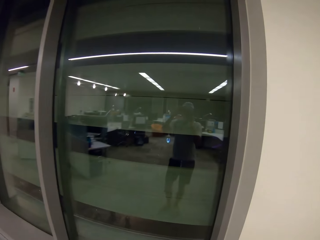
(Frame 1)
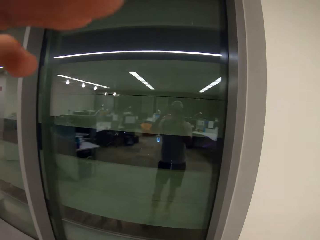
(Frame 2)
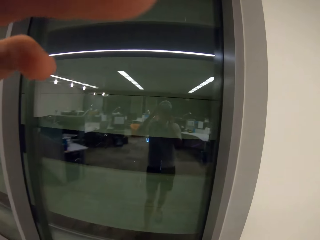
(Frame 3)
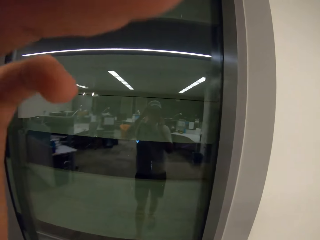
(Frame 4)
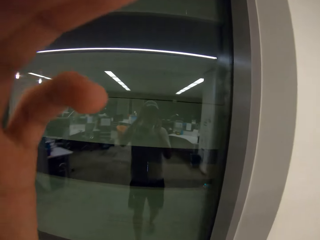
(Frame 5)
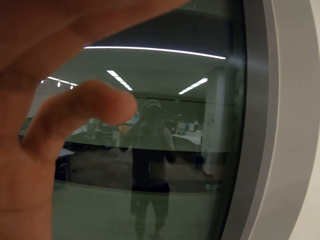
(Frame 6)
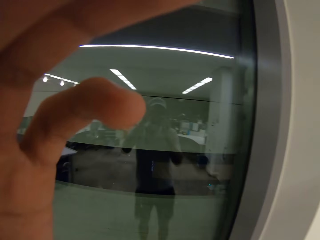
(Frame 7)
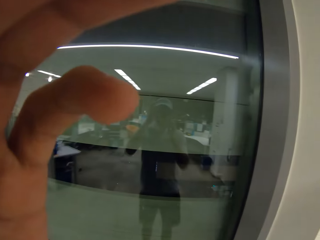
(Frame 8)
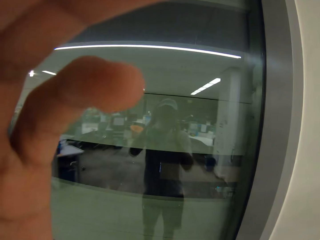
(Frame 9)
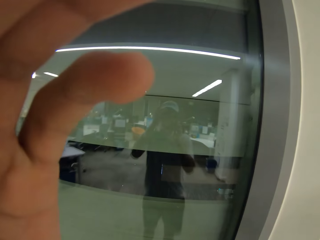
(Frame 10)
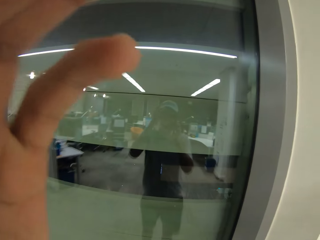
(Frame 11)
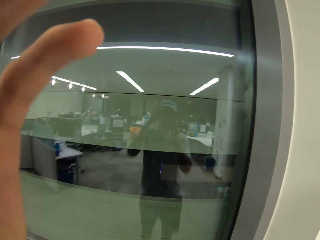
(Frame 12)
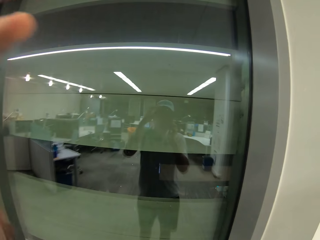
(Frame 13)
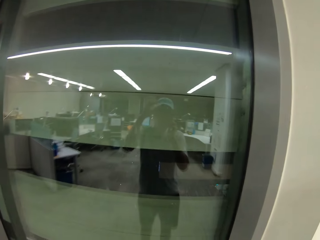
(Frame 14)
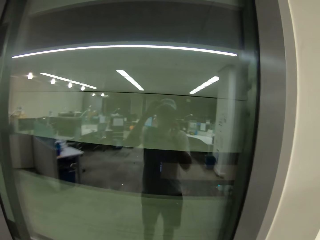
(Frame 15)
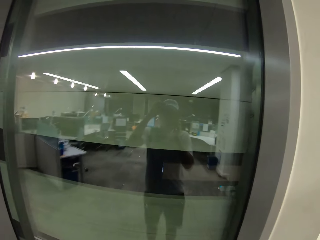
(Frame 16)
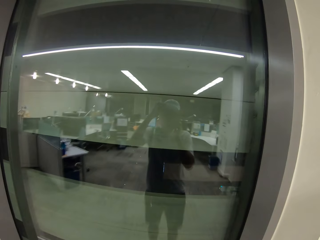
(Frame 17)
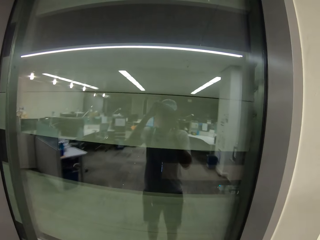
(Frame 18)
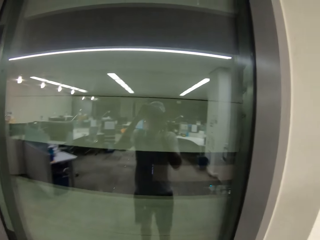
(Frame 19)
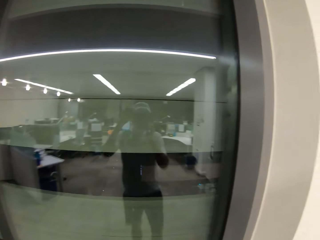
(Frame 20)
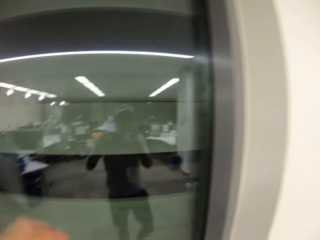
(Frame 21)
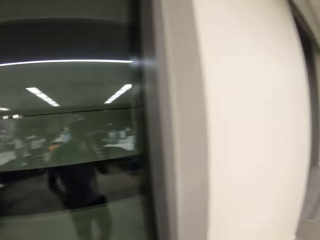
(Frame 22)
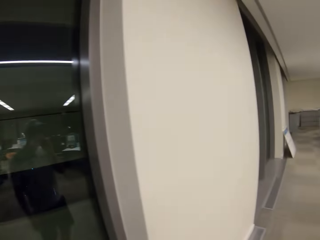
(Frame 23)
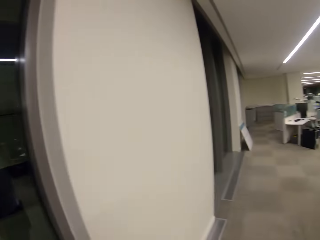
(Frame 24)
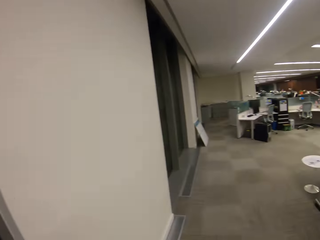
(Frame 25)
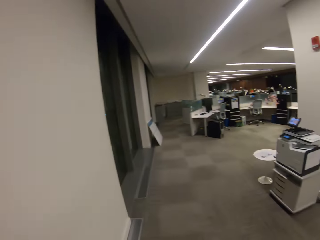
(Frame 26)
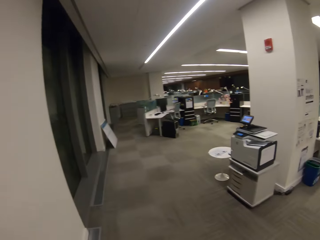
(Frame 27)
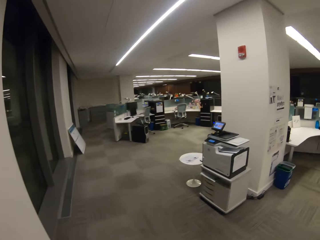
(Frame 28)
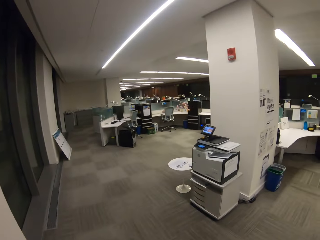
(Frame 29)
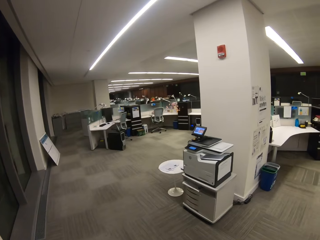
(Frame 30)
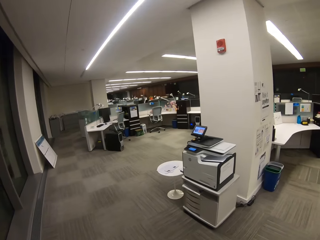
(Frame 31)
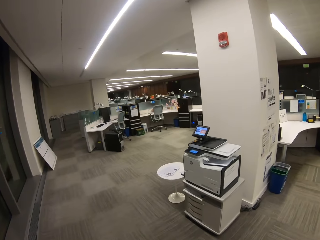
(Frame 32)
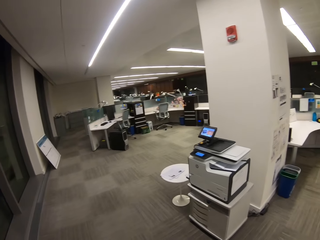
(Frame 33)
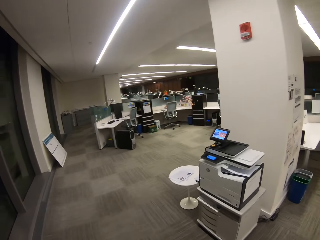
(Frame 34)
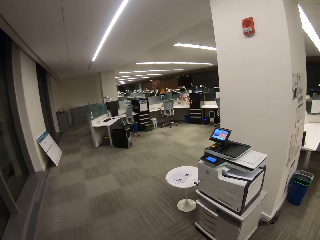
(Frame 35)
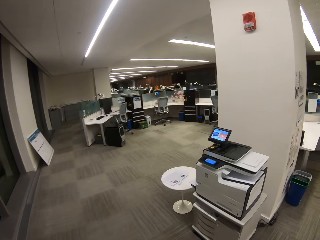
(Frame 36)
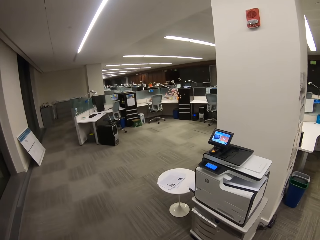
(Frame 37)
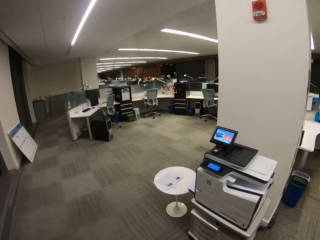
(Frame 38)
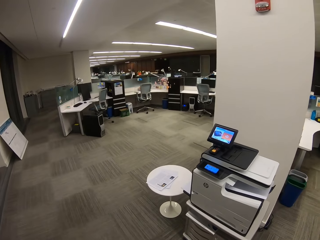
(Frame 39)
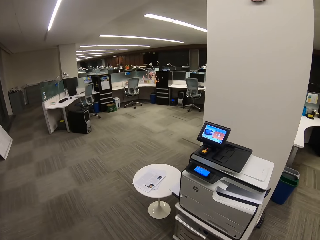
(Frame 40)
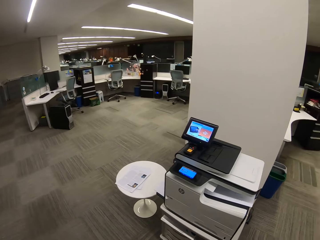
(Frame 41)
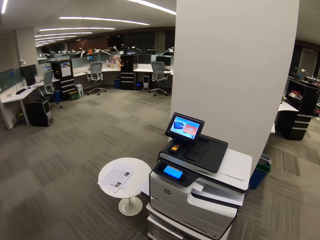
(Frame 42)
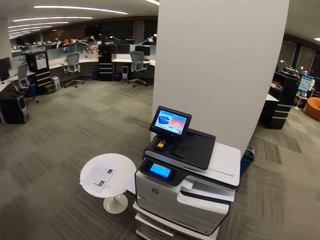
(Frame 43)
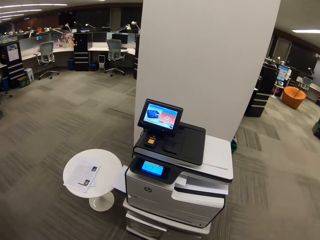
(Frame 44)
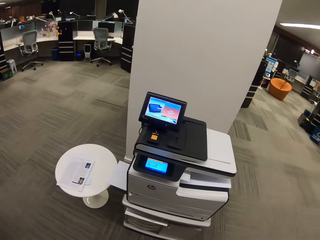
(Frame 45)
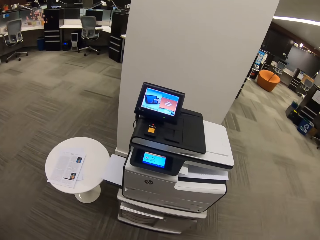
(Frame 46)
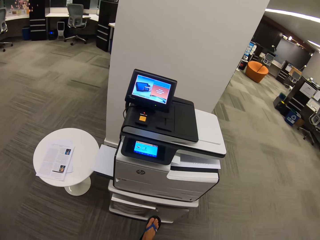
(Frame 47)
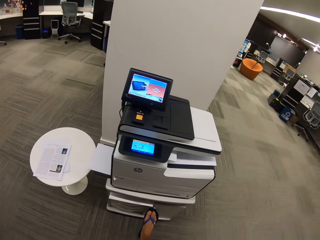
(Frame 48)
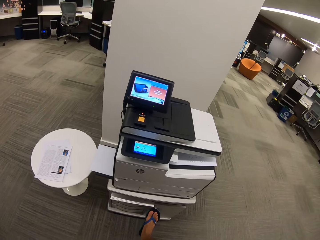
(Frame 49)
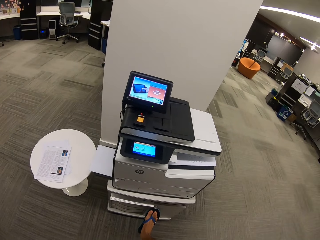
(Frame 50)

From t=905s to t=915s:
The camera wearer adjusts the camera. They adjust the camera again. They walk around.

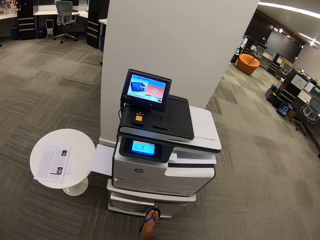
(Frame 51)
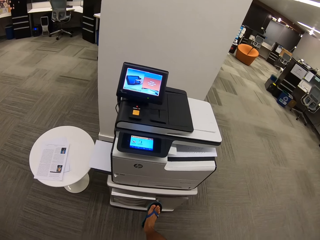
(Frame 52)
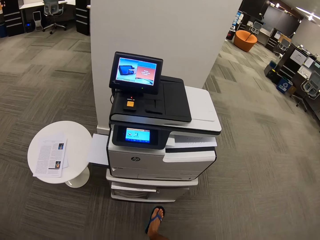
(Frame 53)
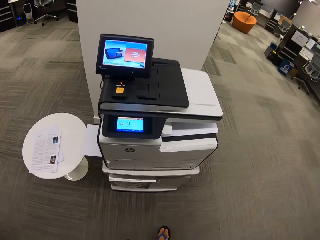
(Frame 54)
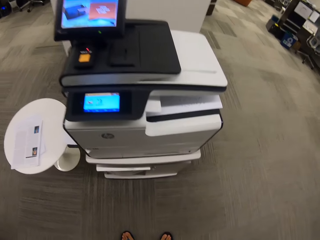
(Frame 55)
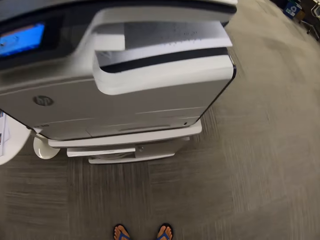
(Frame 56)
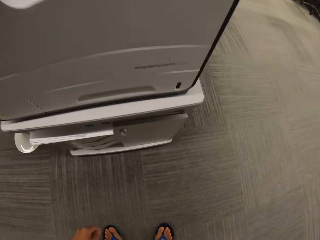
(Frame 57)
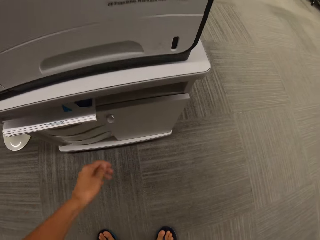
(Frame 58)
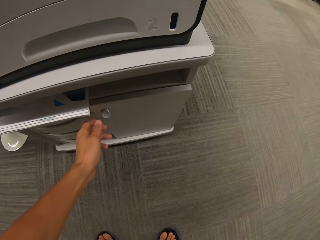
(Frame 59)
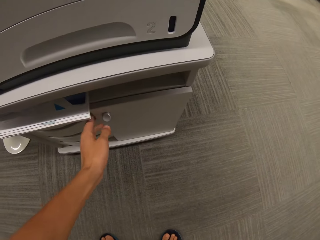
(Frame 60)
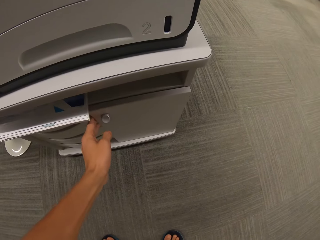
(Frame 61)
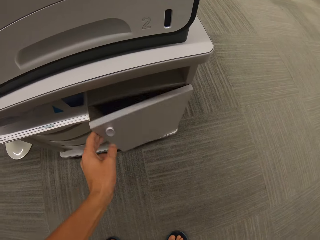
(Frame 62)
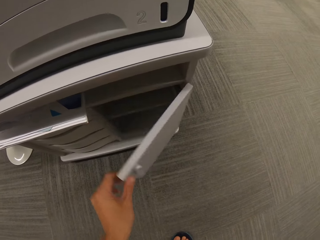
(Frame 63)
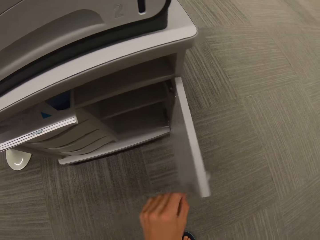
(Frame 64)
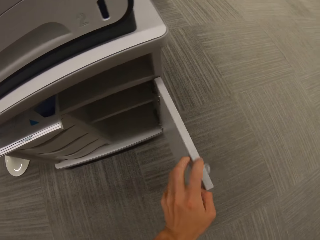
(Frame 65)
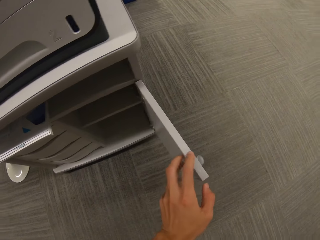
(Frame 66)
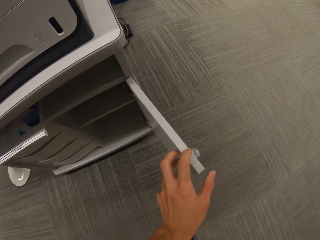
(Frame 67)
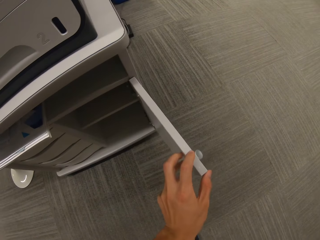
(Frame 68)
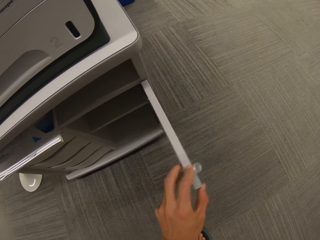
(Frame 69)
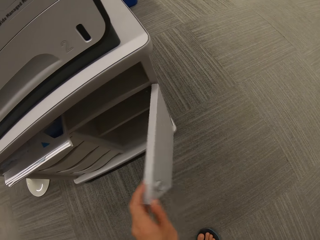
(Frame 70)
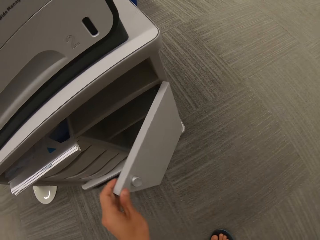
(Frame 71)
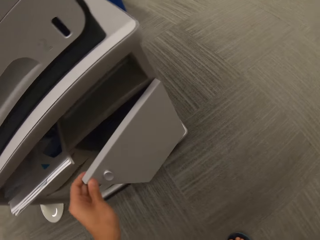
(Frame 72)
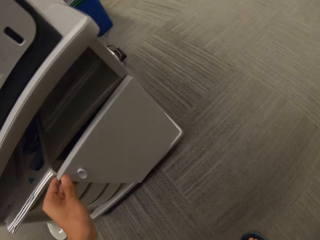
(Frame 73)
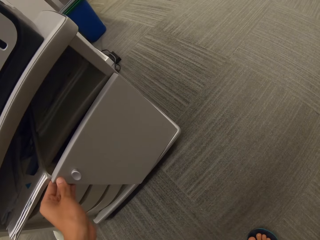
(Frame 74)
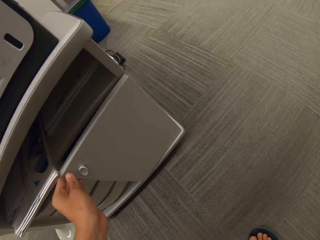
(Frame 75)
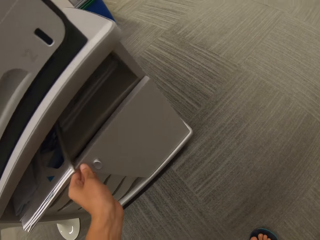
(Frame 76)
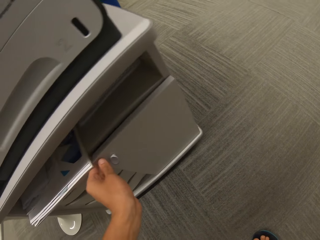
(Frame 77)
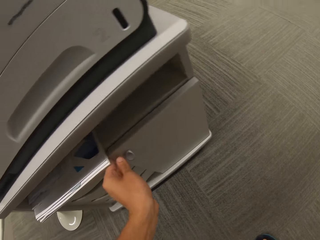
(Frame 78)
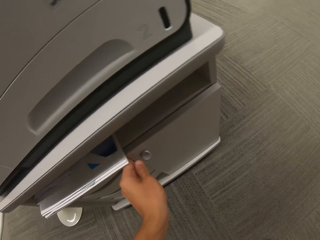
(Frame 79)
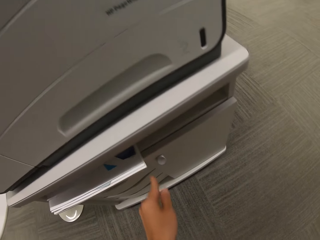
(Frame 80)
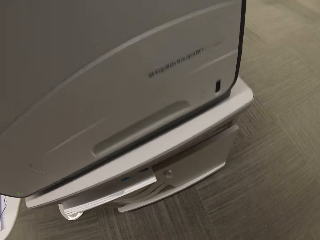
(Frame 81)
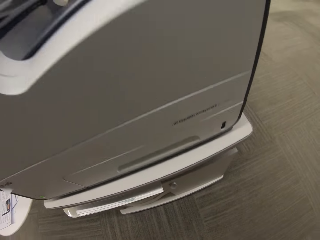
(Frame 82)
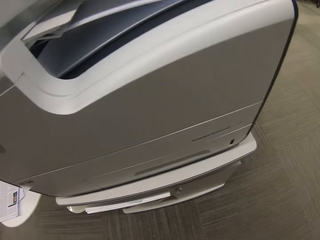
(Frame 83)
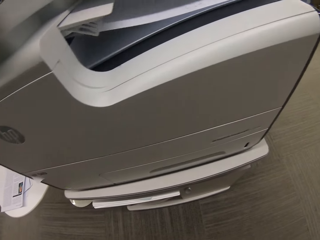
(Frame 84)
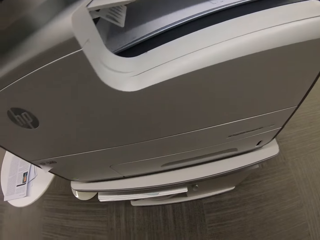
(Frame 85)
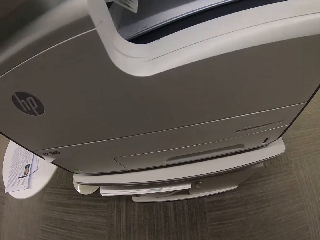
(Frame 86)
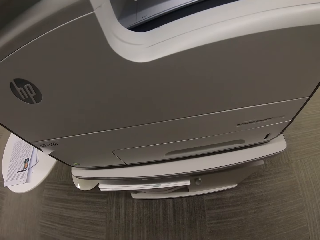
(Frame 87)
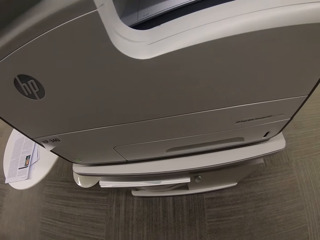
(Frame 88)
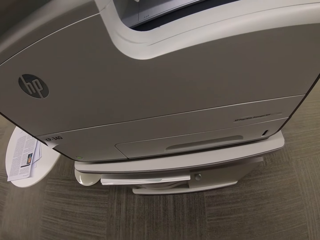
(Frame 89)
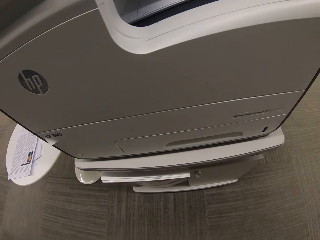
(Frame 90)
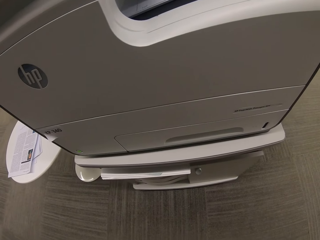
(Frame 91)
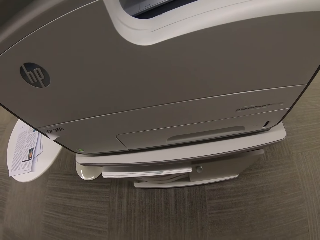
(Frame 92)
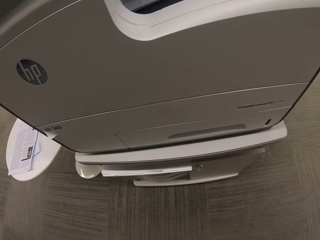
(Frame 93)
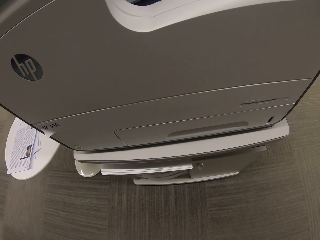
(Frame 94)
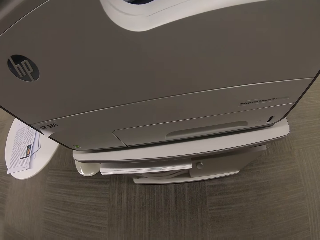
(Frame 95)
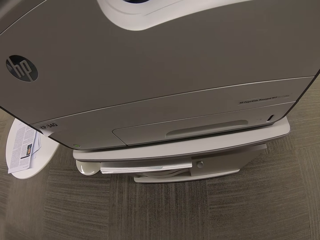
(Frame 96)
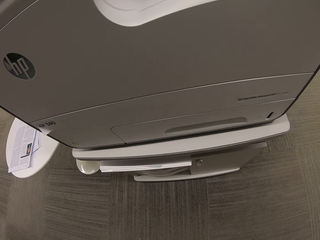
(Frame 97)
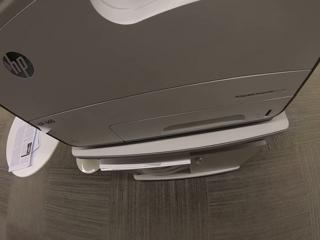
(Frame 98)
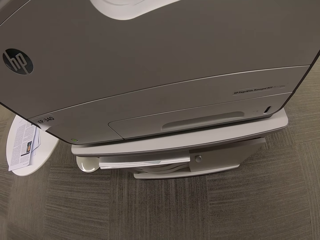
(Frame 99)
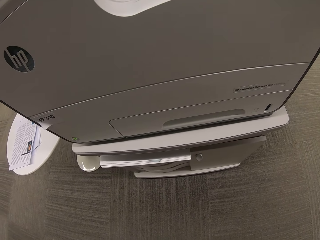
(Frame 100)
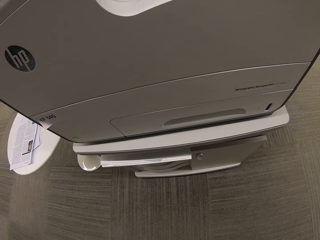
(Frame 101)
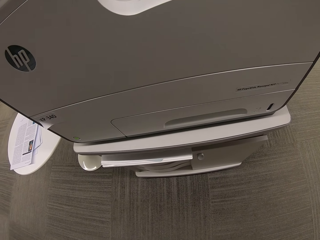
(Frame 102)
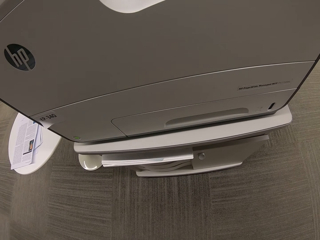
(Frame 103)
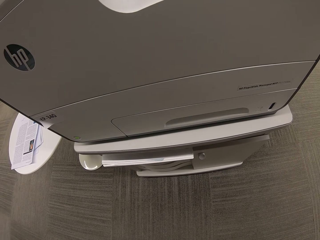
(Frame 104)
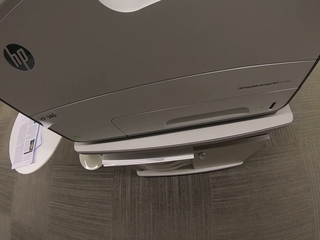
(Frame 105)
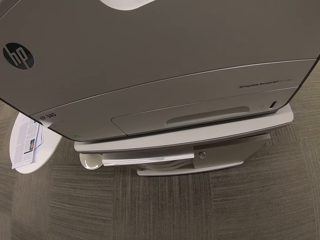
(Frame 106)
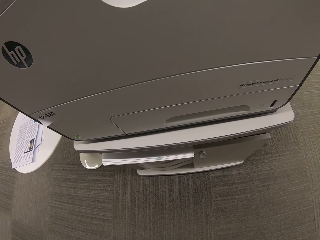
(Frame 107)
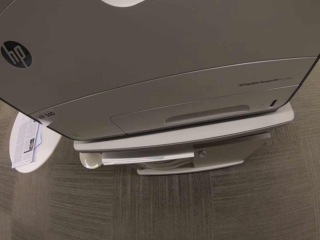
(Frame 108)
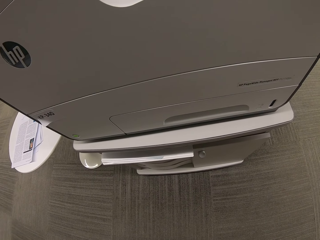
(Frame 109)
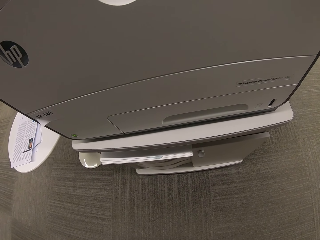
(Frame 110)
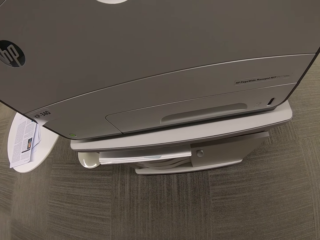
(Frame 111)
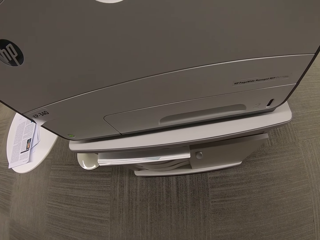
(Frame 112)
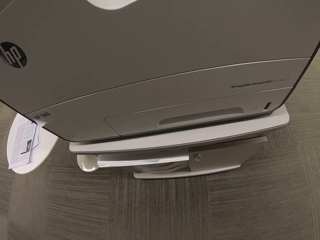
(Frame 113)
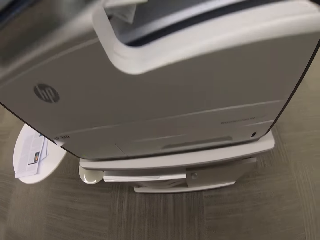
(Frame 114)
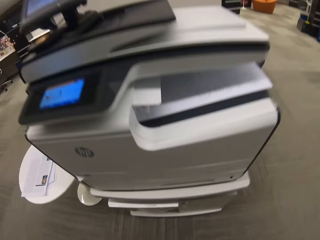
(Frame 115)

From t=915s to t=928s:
The camera wearer opens a cupboard or drawer. They close the cupboard. They look around.
